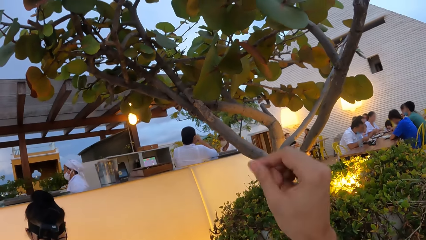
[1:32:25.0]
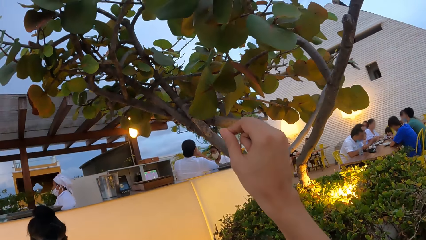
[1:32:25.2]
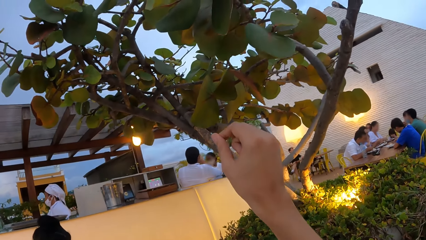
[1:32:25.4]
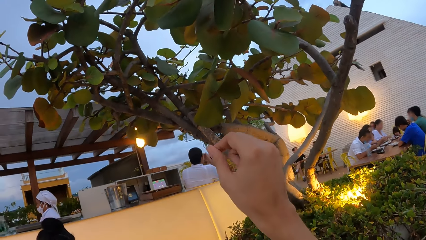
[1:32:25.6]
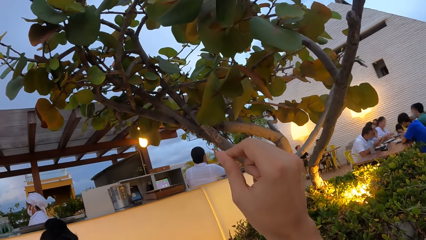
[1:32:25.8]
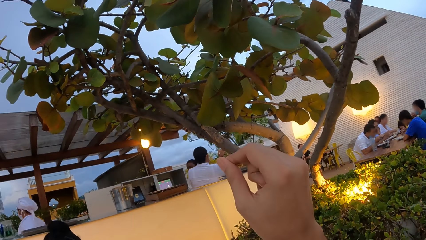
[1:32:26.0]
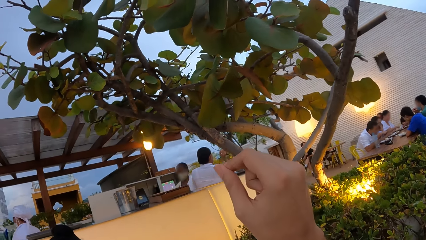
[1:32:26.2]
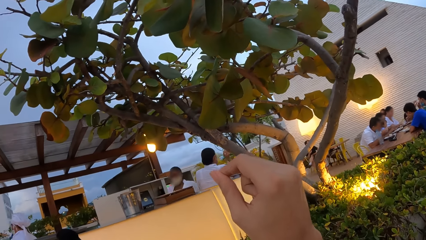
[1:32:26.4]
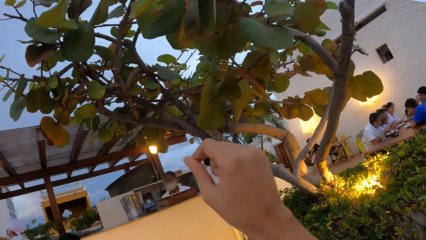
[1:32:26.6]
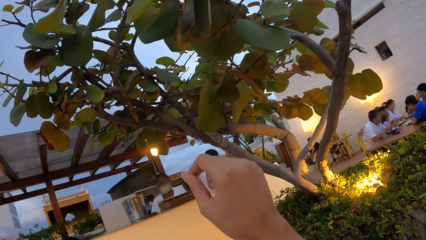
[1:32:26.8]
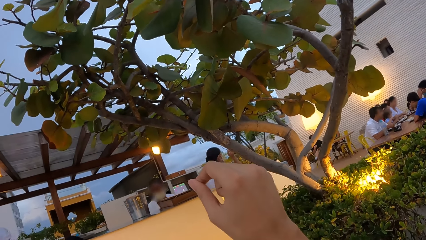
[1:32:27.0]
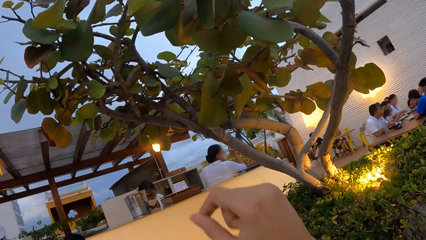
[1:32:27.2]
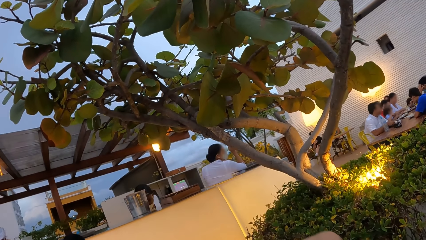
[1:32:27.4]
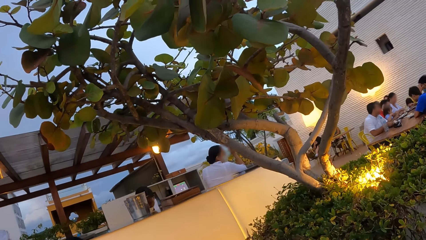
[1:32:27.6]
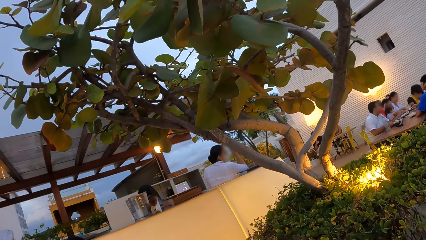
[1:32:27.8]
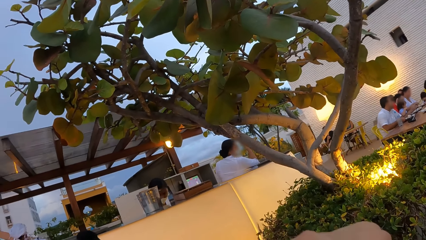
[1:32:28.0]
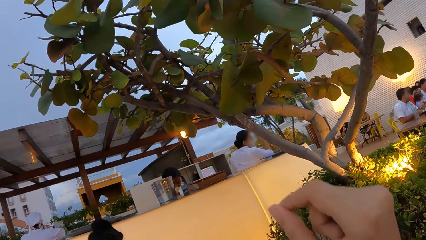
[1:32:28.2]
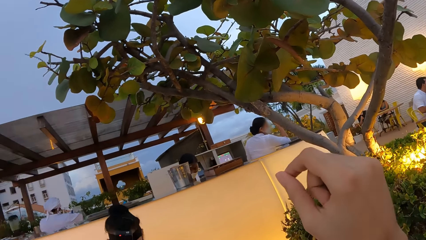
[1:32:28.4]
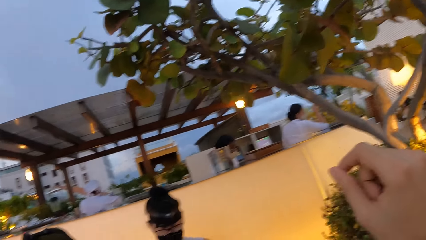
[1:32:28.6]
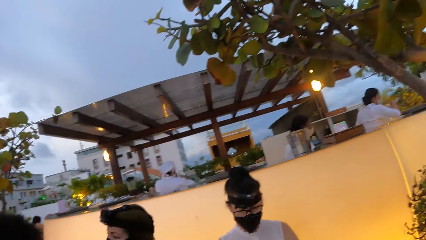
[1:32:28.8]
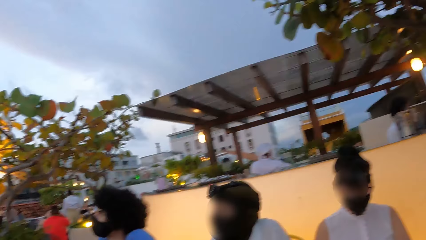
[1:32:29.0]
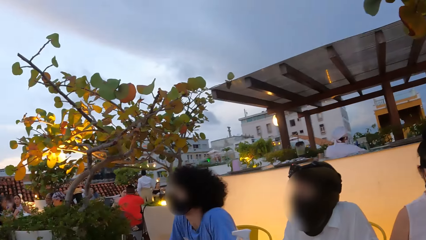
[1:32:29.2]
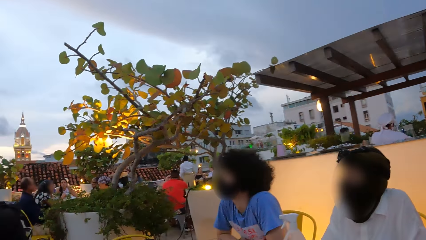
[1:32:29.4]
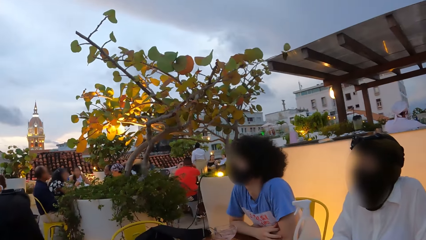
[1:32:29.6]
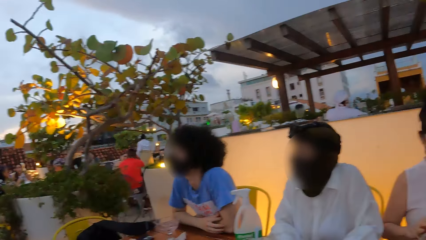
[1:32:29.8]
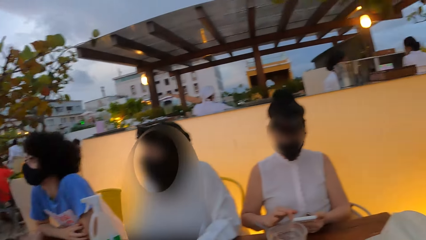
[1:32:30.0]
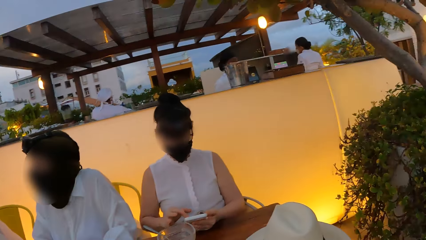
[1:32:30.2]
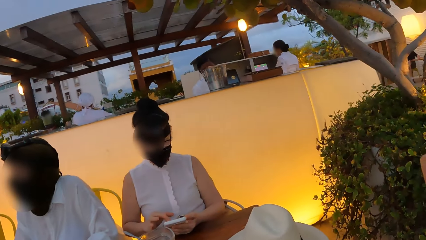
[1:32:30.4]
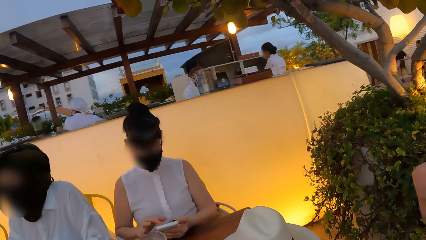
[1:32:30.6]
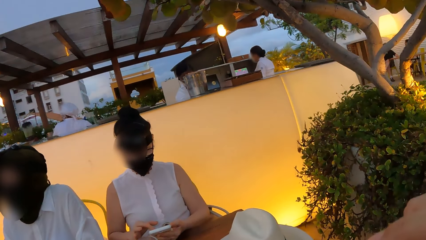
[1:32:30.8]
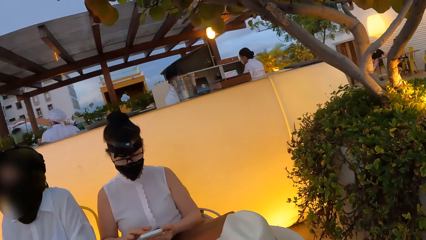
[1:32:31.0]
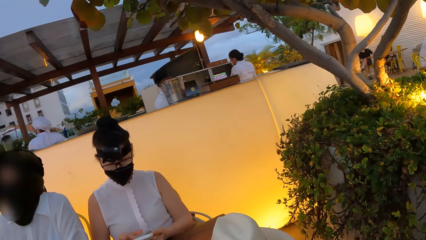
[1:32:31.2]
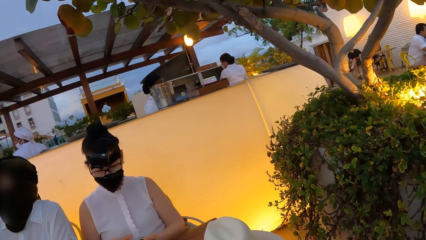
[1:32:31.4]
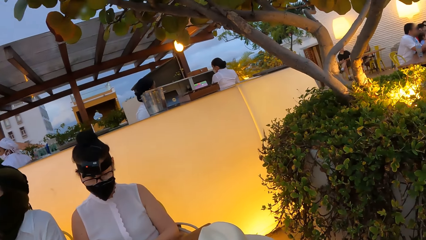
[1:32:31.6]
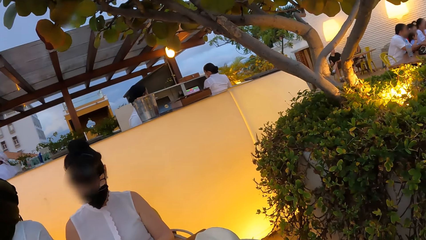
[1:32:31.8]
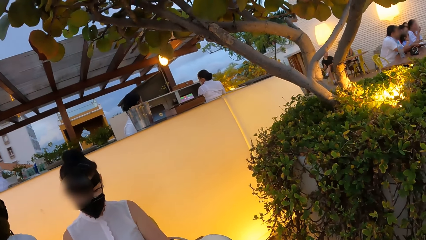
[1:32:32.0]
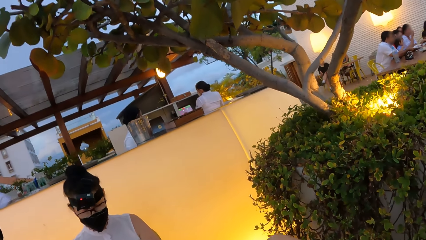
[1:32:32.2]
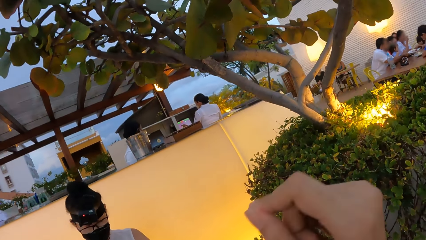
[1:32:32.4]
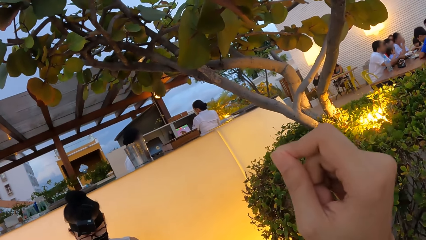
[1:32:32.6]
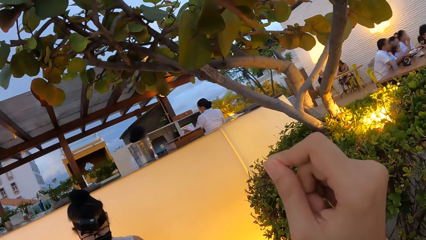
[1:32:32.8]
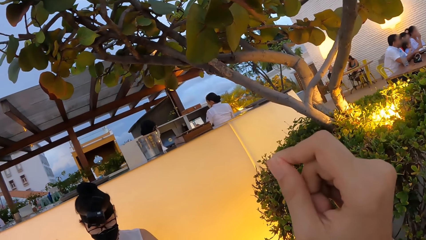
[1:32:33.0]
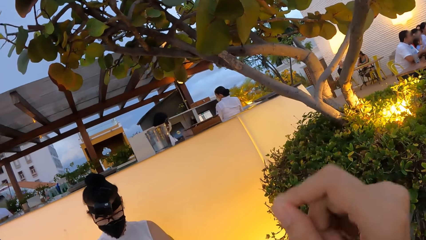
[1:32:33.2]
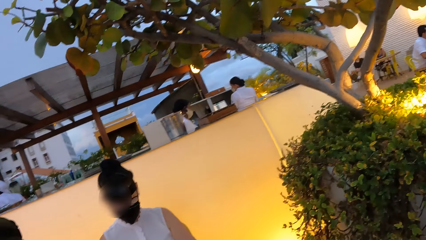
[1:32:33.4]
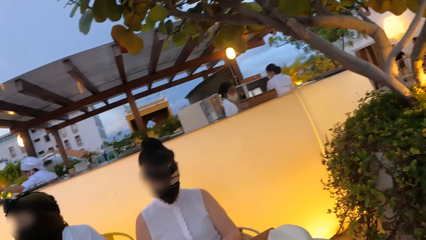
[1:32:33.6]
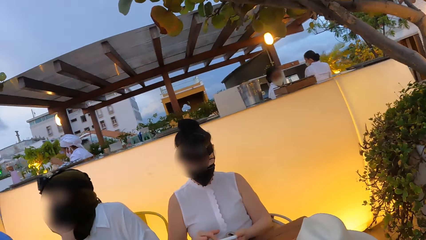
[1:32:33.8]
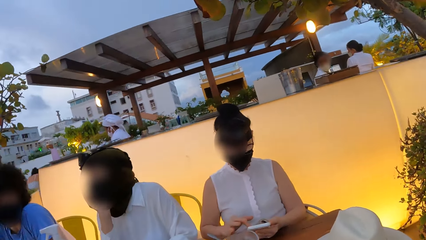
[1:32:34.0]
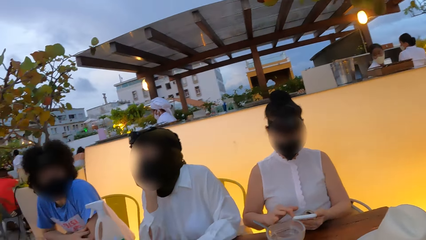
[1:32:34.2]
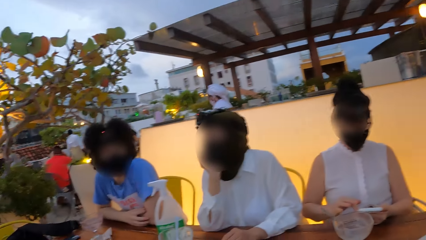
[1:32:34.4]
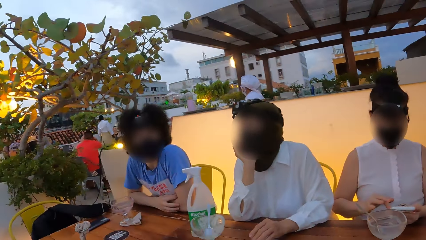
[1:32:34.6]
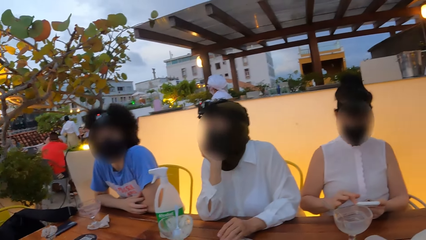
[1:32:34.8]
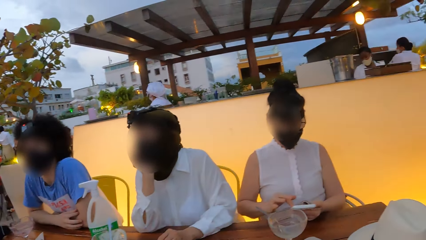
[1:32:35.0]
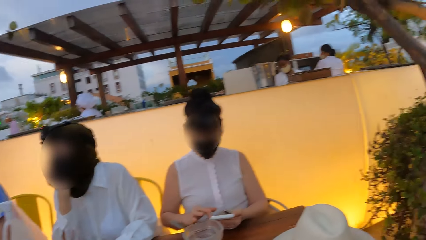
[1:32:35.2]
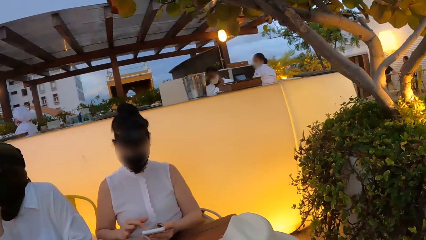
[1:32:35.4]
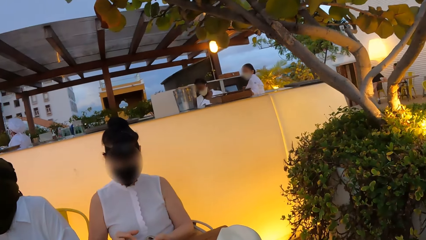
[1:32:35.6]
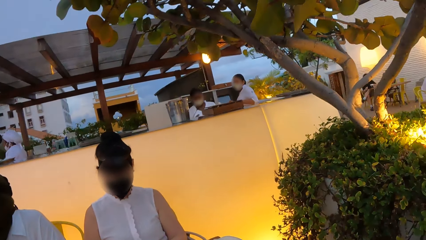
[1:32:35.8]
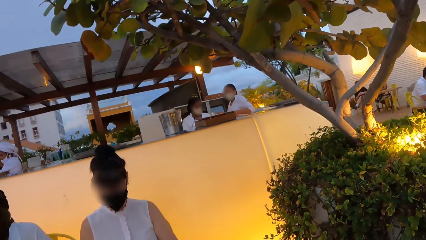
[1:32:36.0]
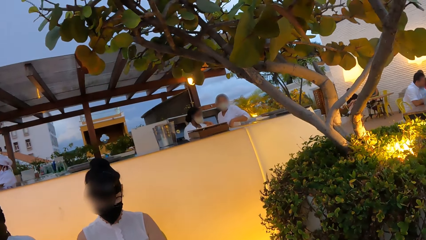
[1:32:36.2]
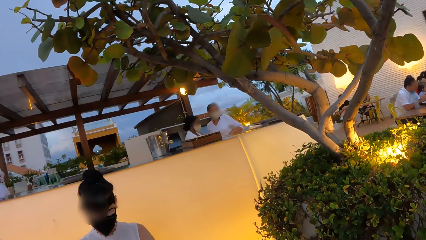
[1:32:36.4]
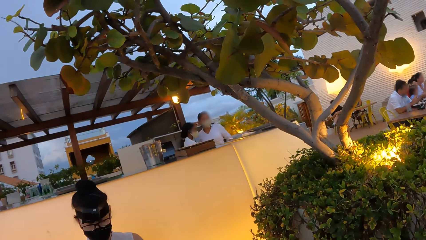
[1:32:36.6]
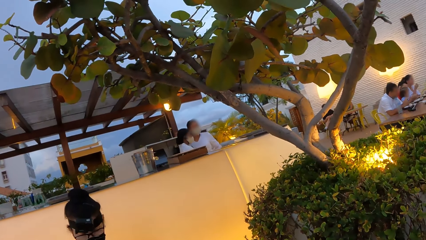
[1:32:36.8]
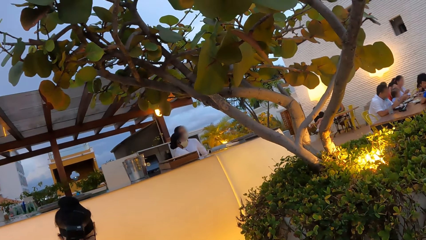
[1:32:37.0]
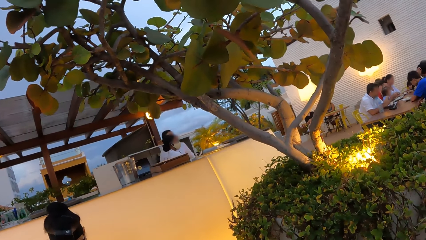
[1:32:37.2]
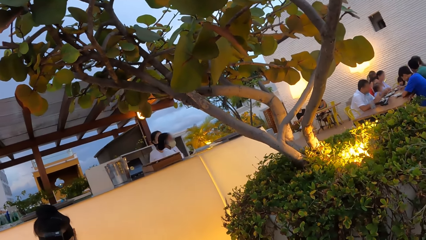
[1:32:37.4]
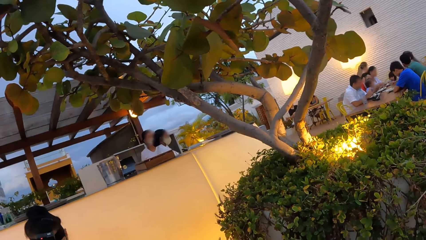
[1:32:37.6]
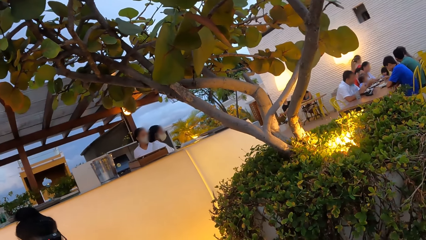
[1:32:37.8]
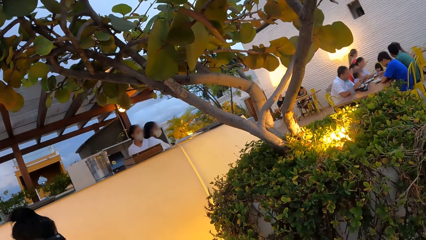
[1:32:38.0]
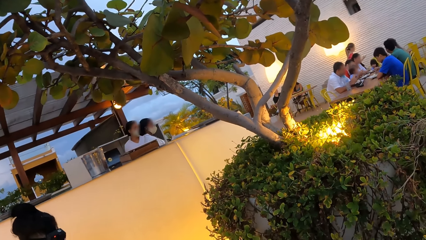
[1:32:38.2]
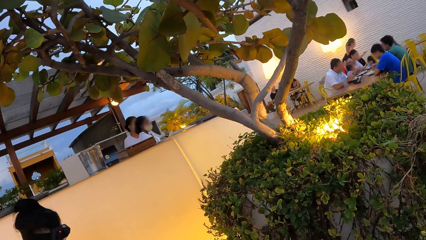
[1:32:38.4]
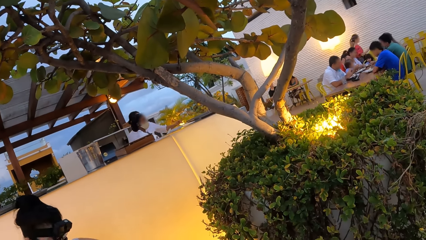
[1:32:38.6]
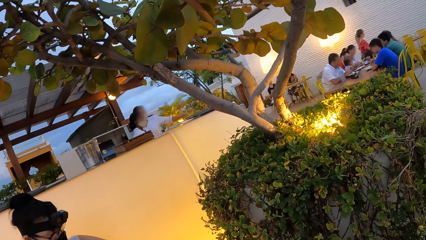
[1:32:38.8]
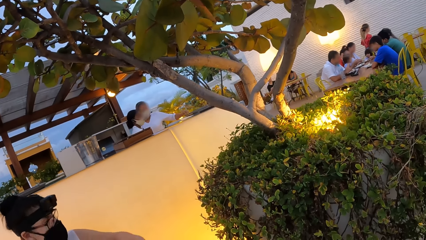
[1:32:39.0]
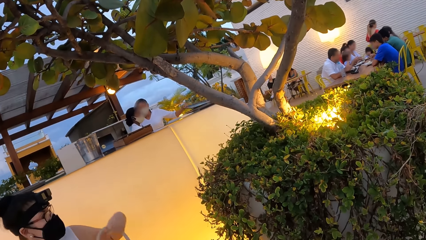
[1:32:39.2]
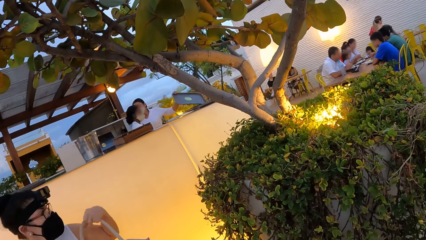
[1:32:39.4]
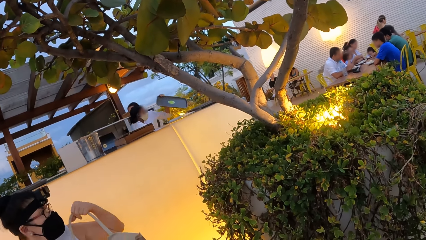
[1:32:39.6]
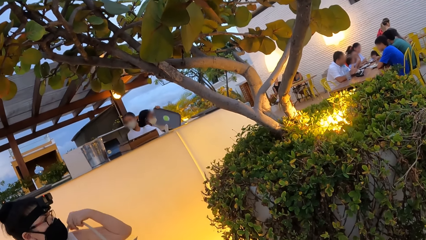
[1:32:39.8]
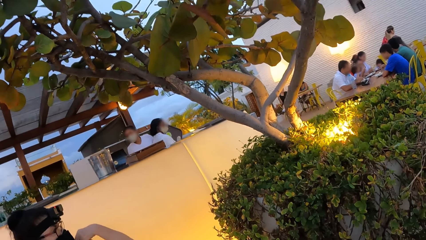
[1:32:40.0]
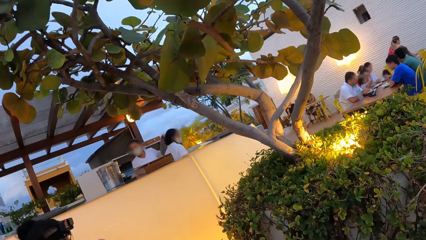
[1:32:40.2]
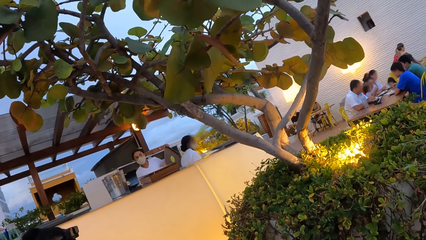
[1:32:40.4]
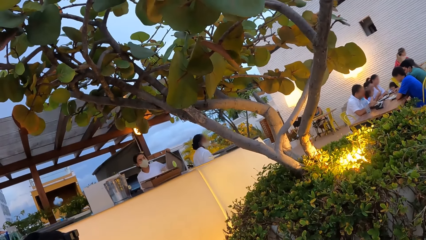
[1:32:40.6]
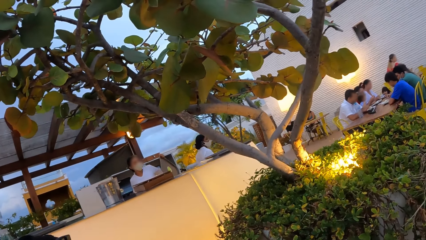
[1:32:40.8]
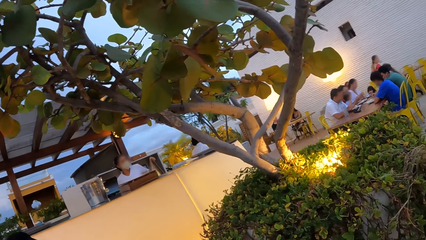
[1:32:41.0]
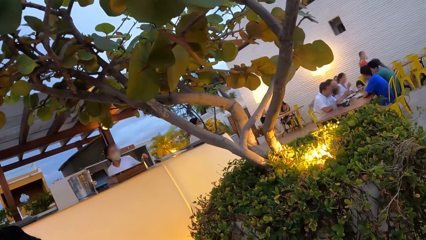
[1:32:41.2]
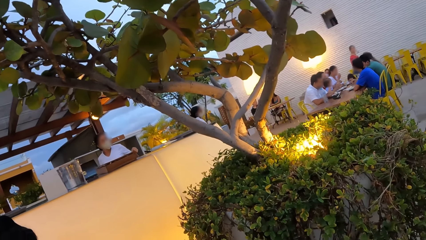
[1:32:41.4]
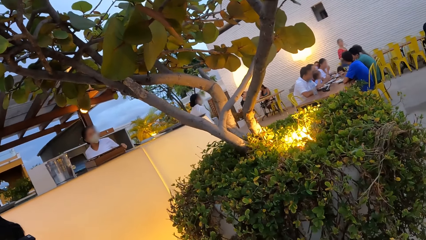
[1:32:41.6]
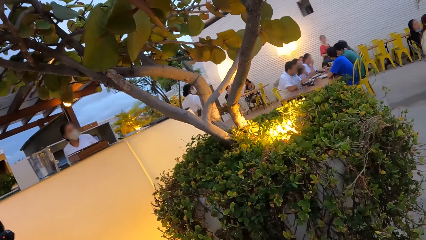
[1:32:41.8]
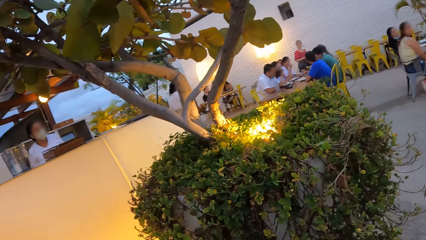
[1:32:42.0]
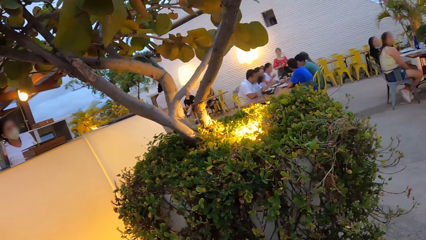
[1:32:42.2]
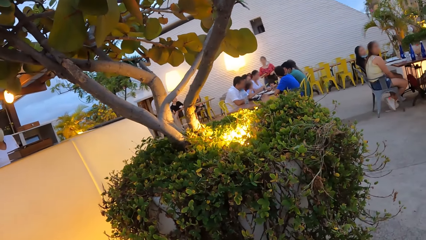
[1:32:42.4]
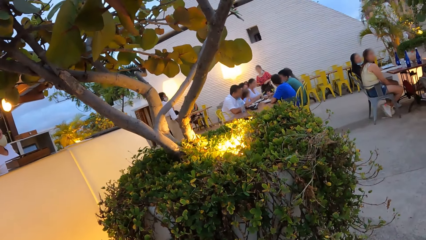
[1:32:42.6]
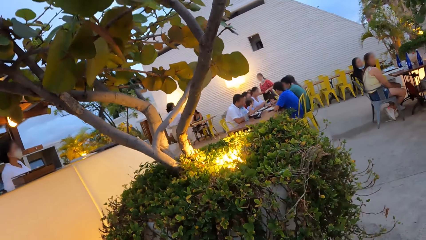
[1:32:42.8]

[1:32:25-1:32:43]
The camera wearer calls the cashier. They look around the restaurant. They call the cashier. They look around.
